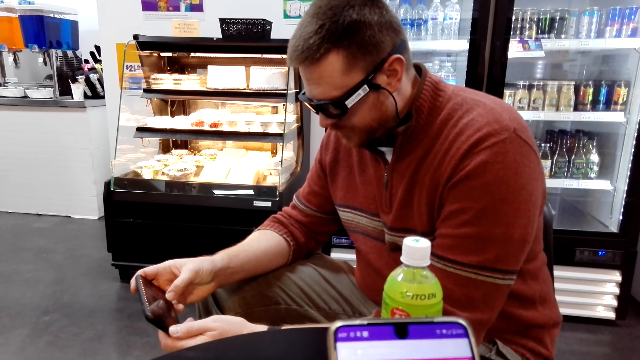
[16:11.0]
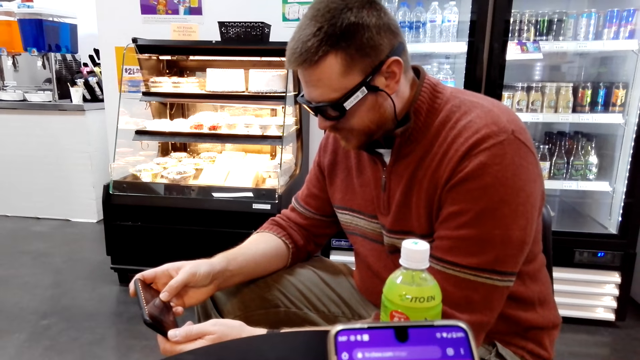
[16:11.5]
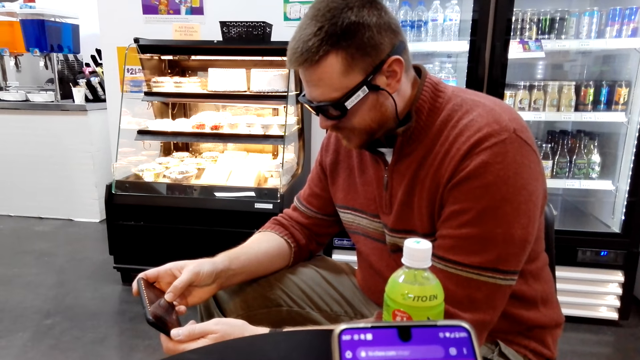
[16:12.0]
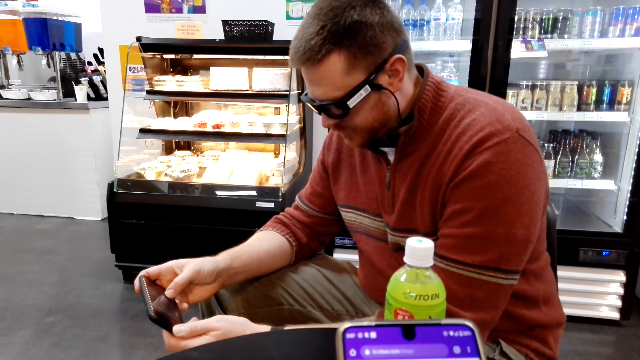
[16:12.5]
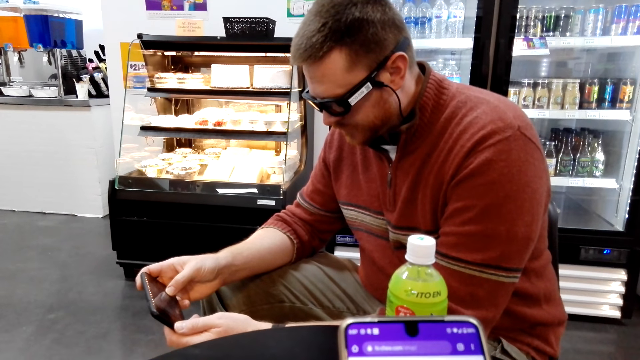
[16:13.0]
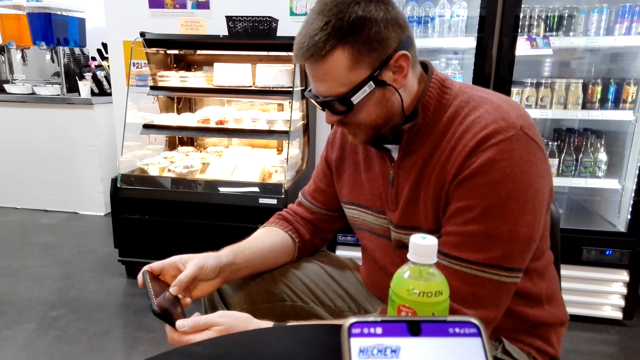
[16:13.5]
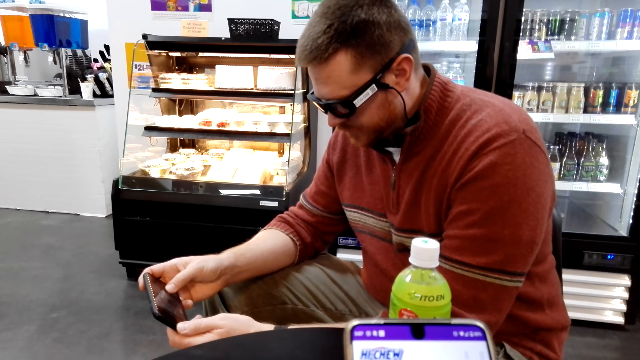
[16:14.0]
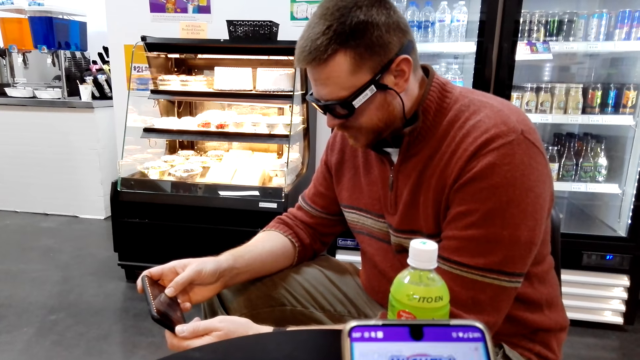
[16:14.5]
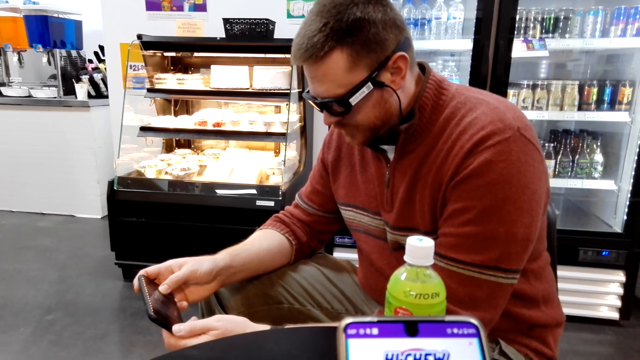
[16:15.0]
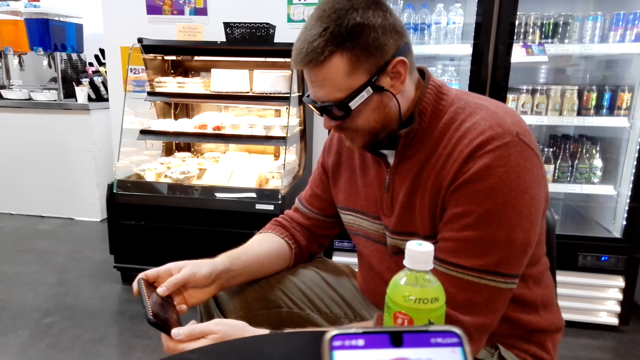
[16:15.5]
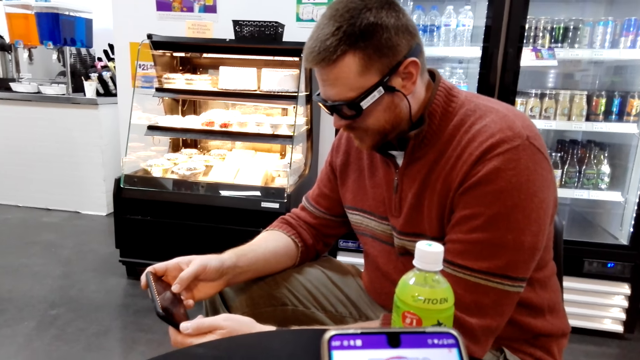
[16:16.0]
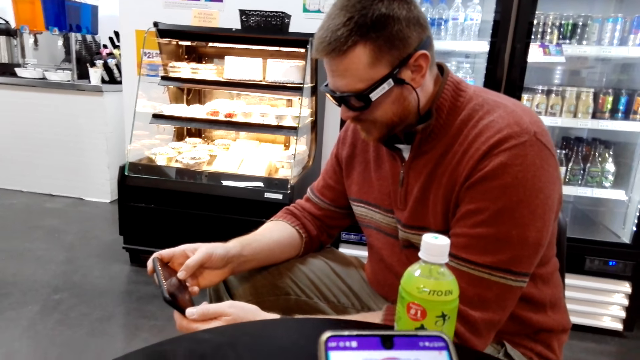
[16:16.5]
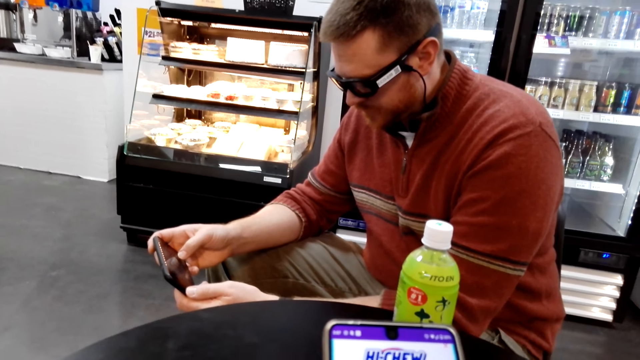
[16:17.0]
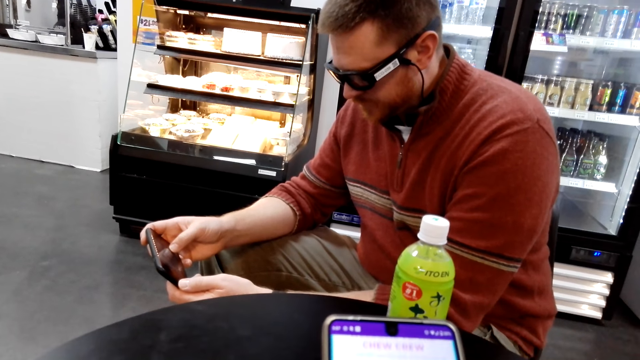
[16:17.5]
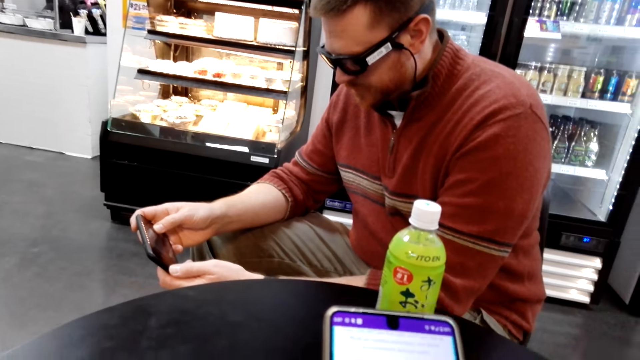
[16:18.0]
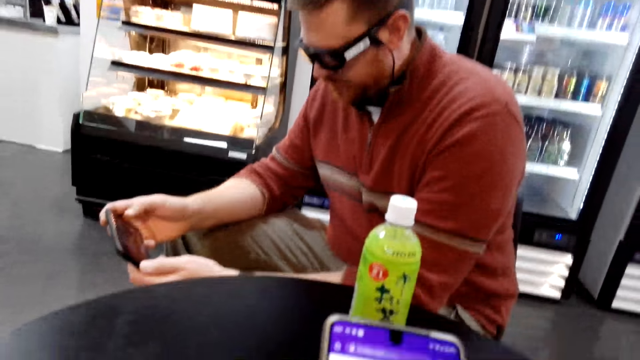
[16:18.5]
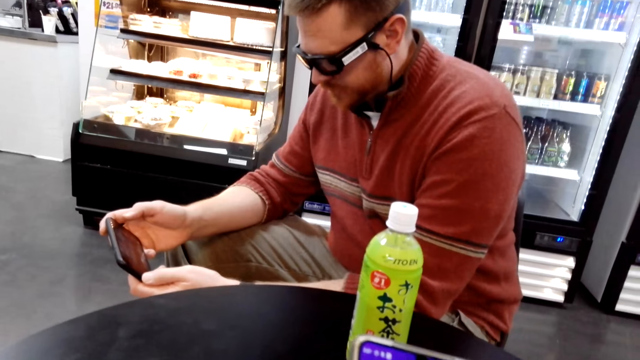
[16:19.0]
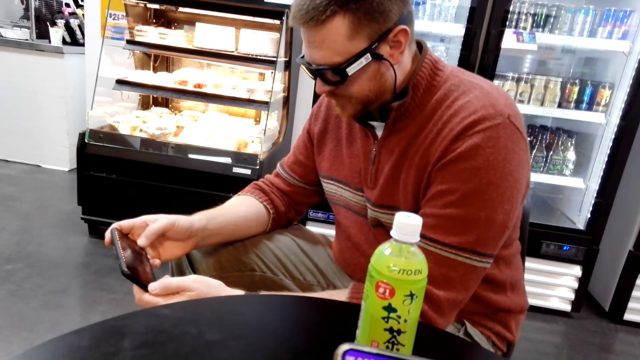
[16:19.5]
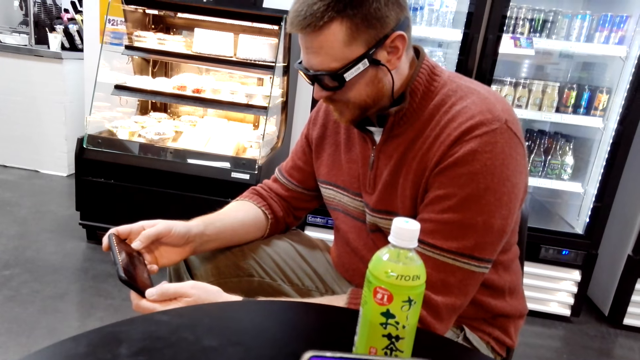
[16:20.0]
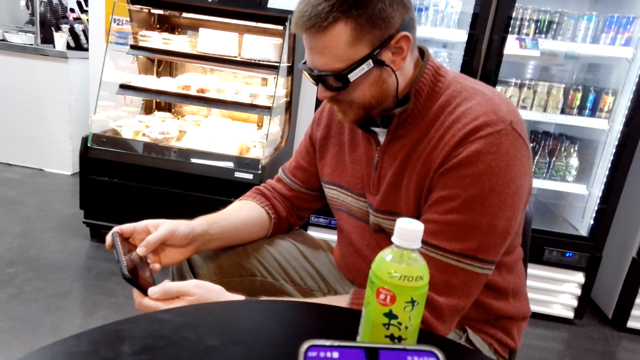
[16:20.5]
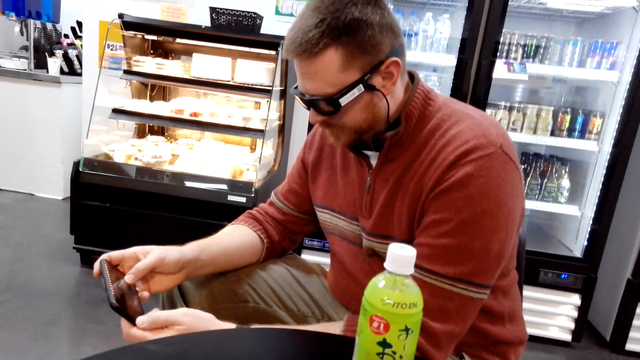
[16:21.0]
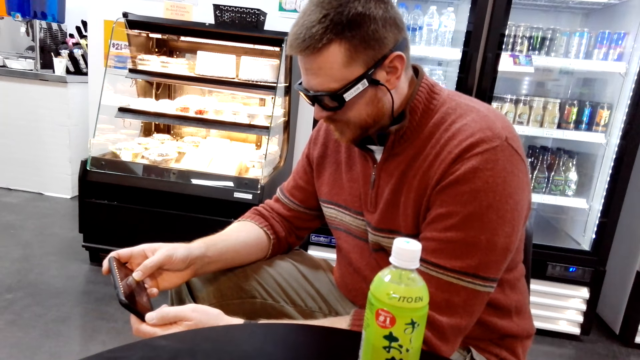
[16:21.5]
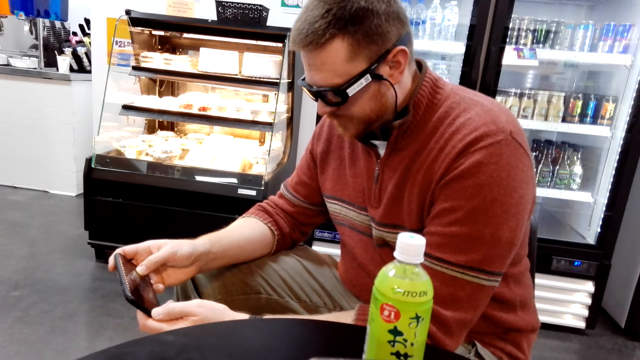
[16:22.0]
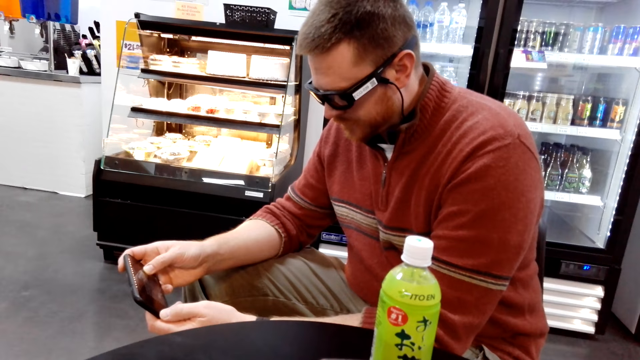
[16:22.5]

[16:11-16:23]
The camera wearer operates a phone.

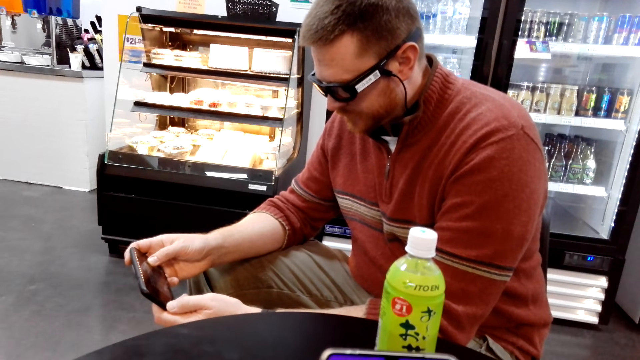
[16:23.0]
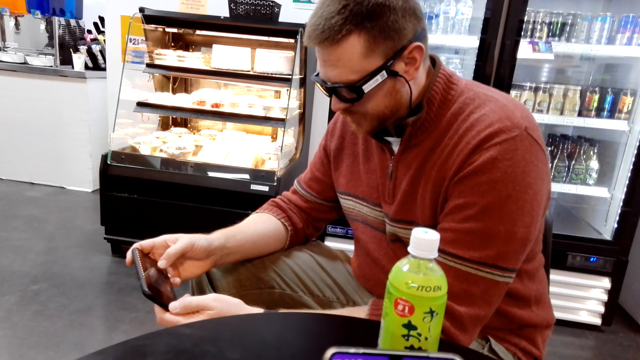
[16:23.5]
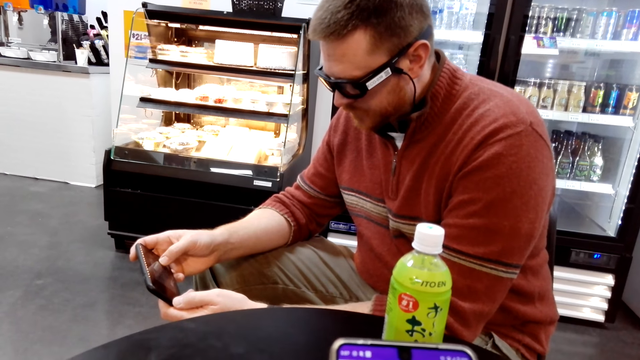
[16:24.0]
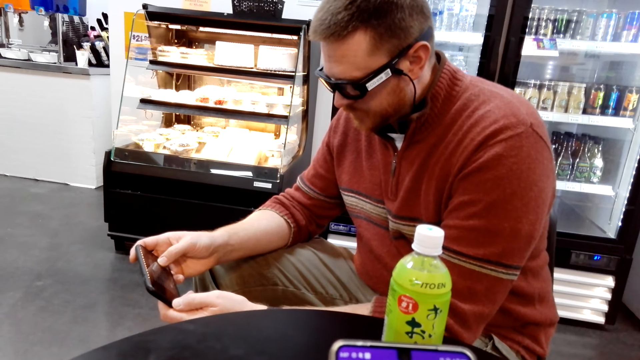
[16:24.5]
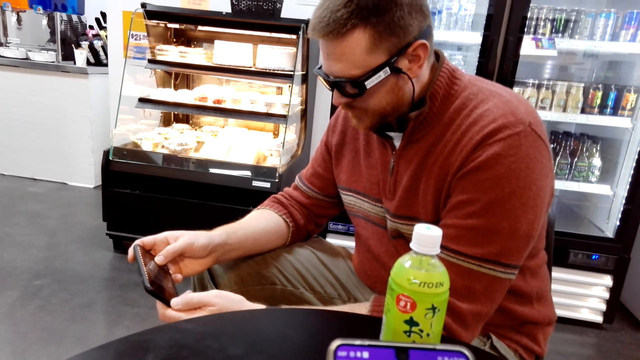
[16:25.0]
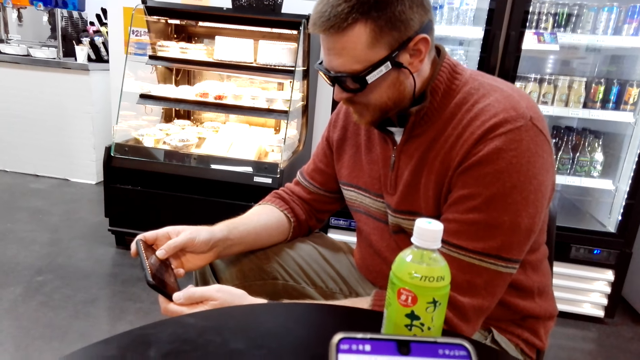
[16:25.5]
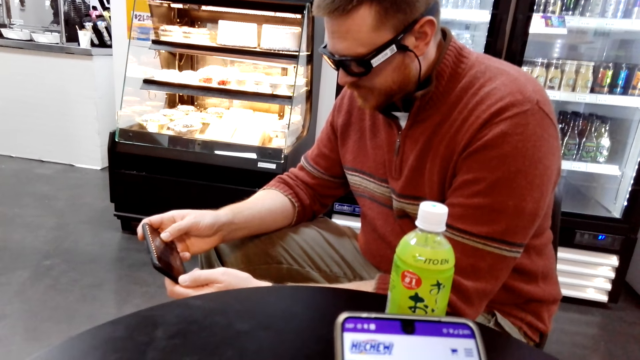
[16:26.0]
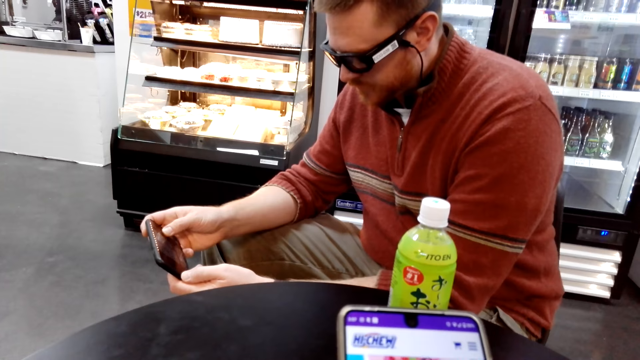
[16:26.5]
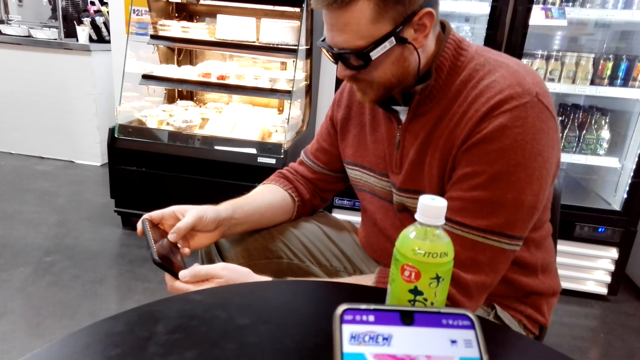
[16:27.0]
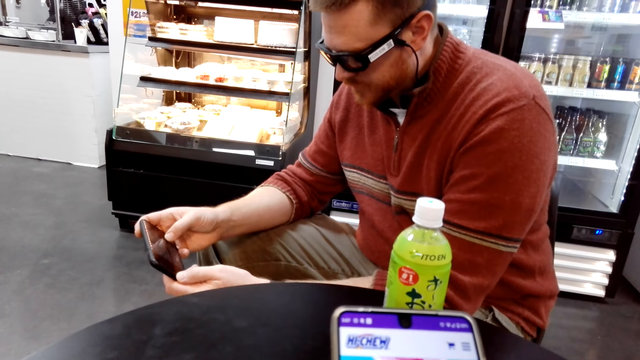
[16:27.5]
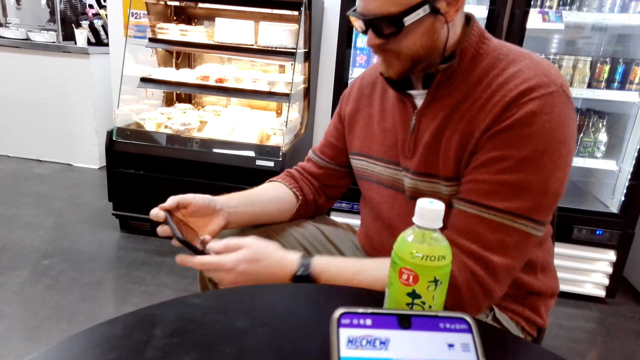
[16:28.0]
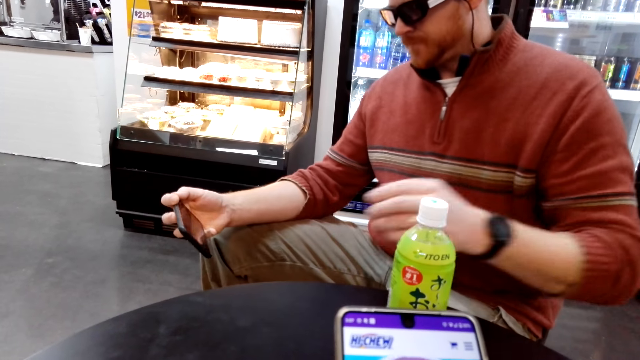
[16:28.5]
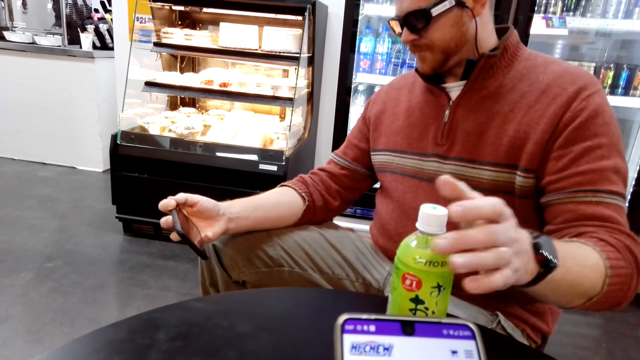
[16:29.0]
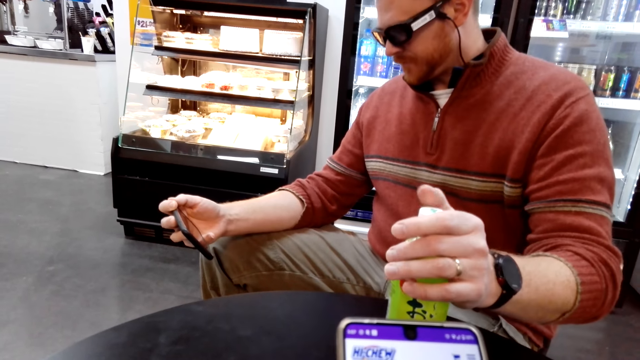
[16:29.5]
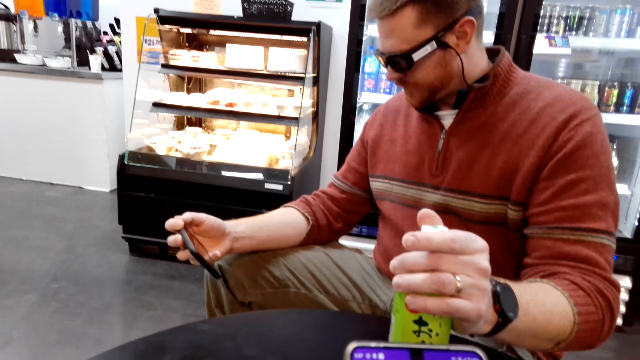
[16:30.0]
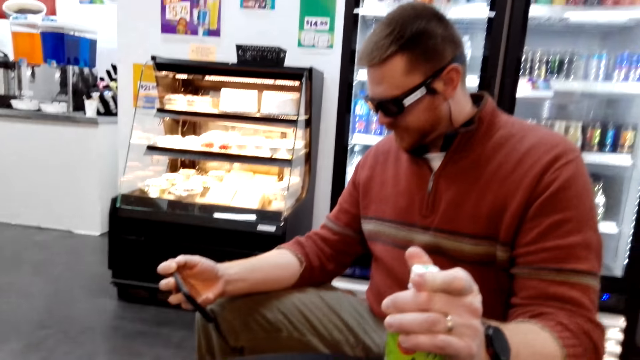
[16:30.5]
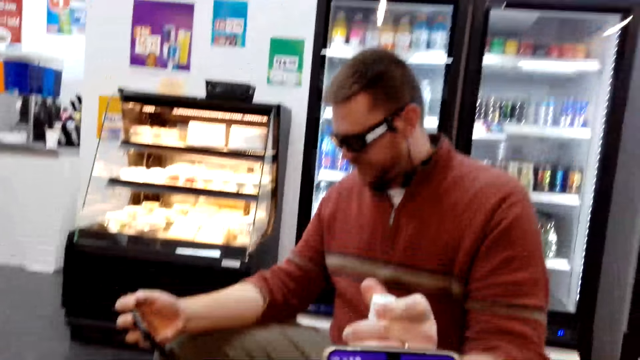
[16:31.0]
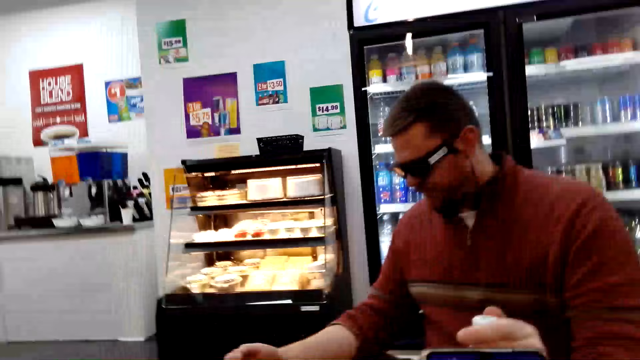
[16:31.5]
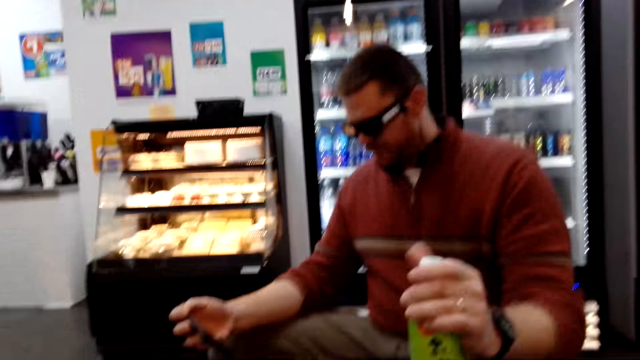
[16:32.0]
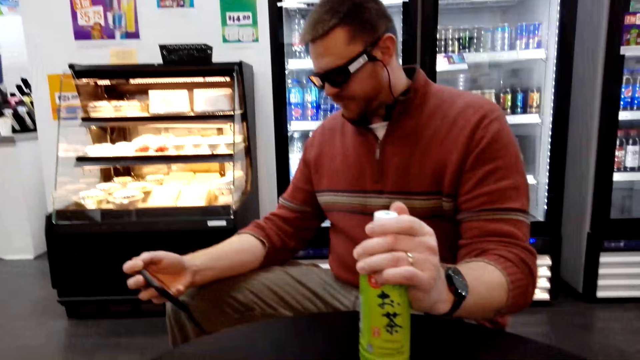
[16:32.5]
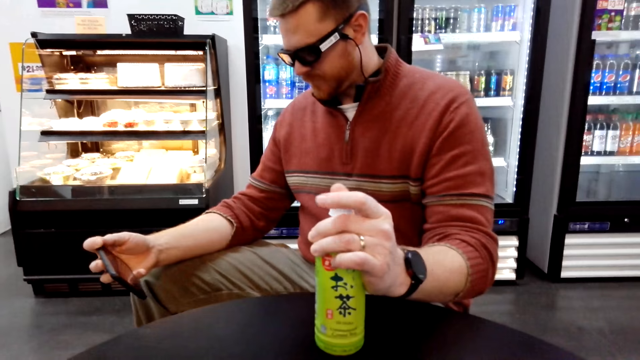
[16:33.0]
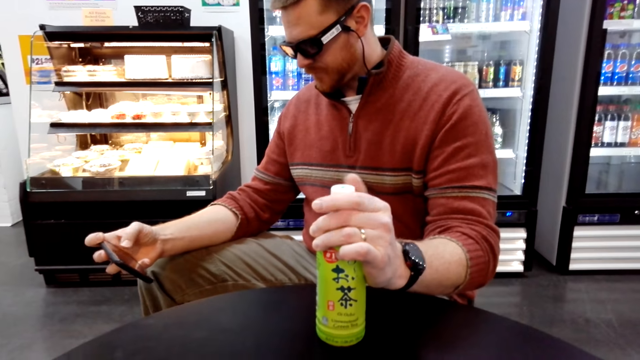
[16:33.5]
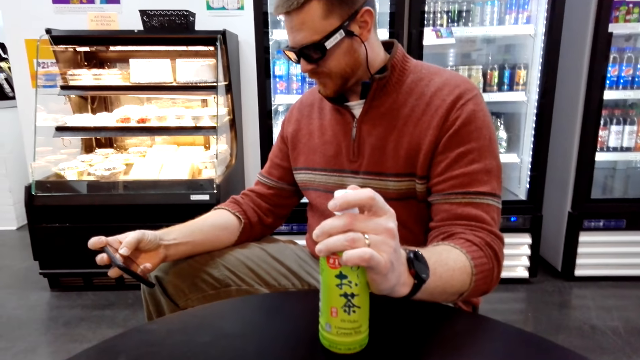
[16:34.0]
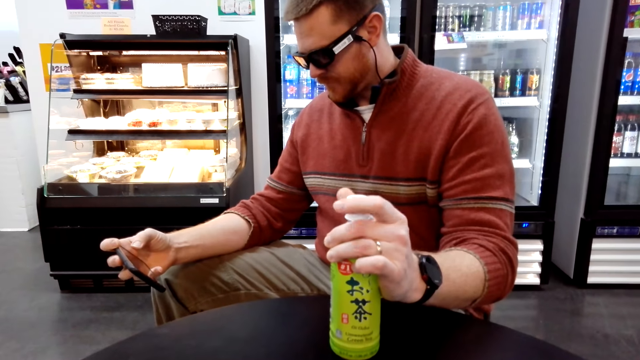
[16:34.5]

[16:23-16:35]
A man pulls his hand off the phone. The man holds a bottle of drink and opens the bottle of drink. The man operates the phone. The man operates the phone again. The man opens the bottle.
